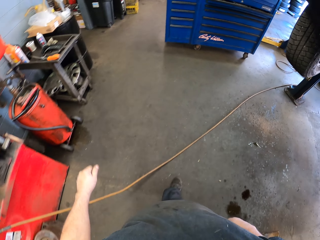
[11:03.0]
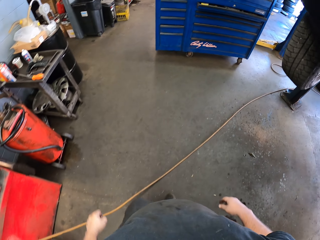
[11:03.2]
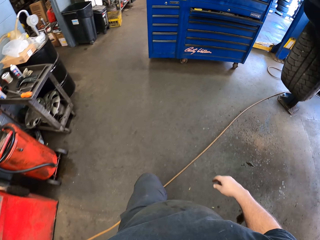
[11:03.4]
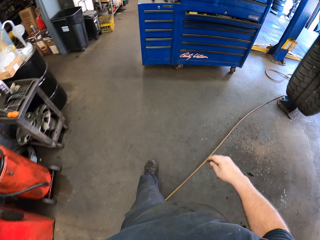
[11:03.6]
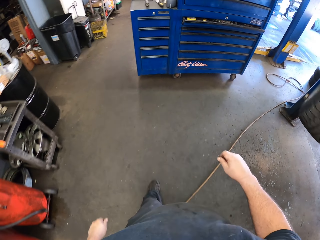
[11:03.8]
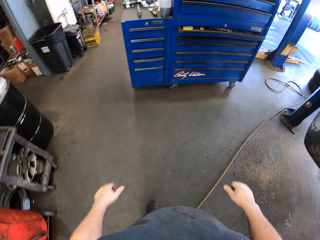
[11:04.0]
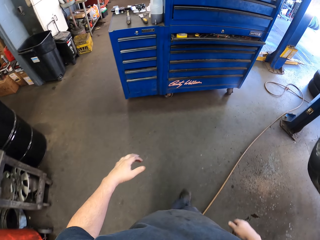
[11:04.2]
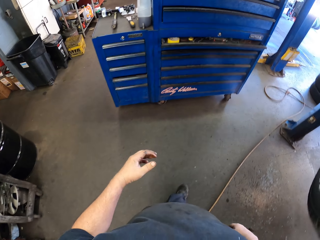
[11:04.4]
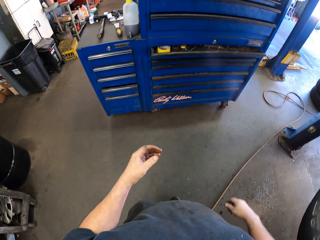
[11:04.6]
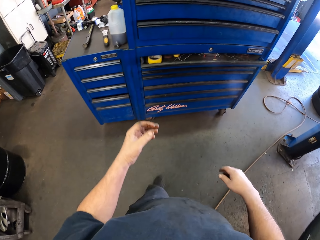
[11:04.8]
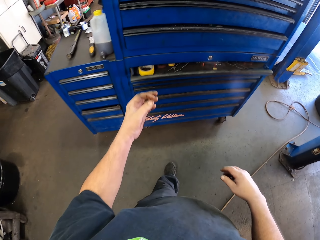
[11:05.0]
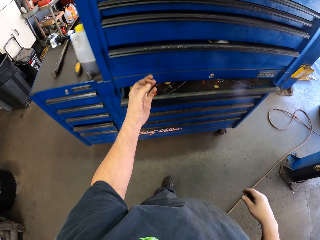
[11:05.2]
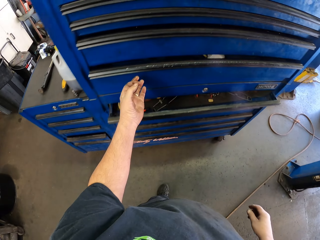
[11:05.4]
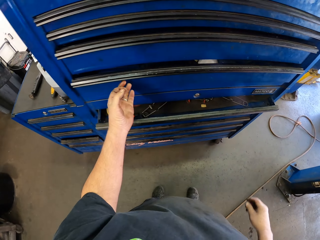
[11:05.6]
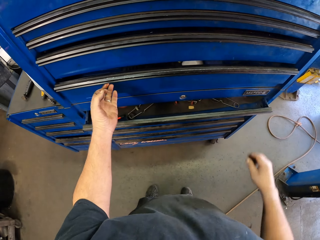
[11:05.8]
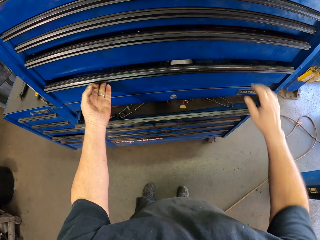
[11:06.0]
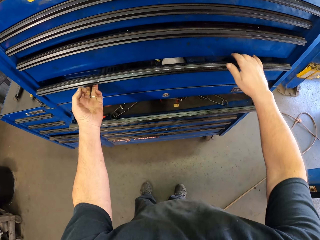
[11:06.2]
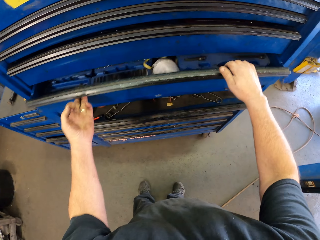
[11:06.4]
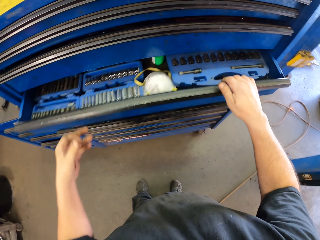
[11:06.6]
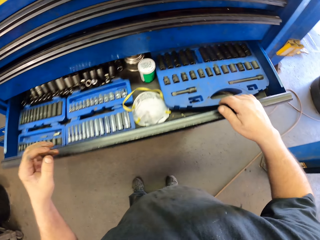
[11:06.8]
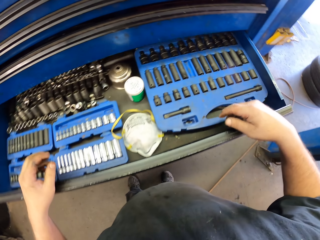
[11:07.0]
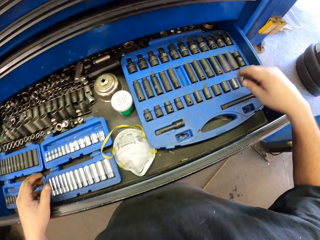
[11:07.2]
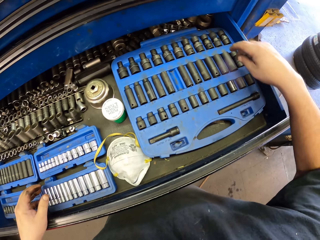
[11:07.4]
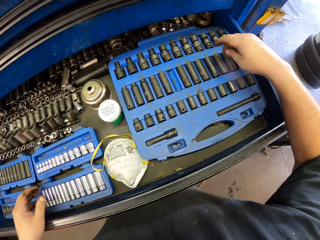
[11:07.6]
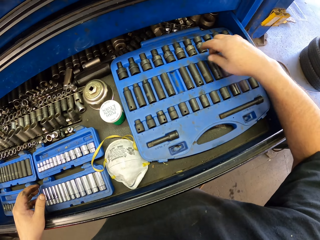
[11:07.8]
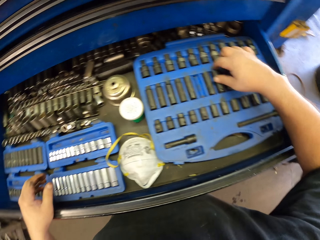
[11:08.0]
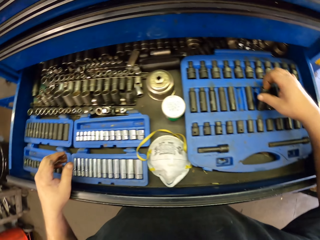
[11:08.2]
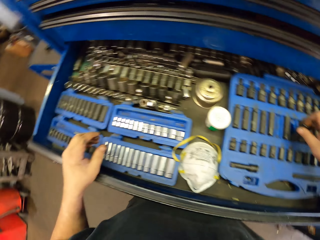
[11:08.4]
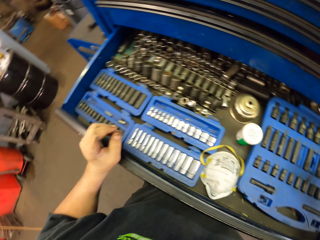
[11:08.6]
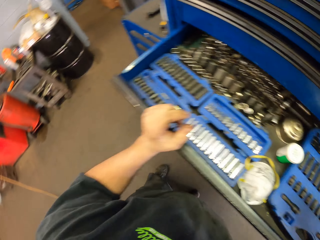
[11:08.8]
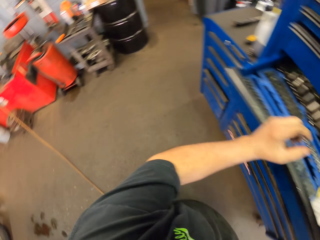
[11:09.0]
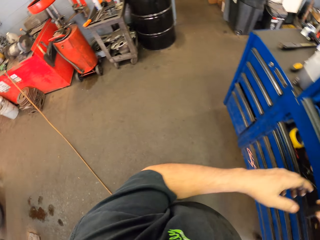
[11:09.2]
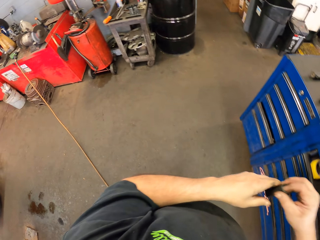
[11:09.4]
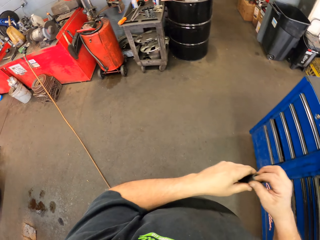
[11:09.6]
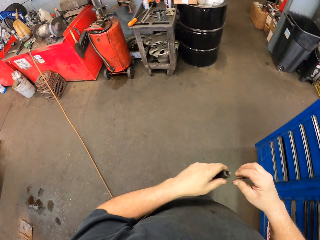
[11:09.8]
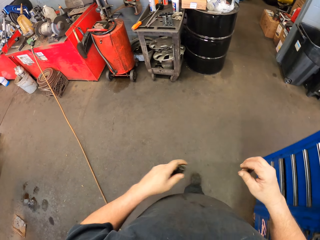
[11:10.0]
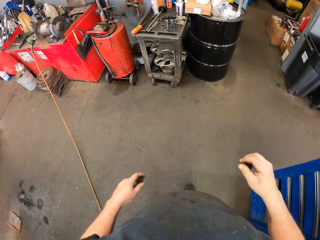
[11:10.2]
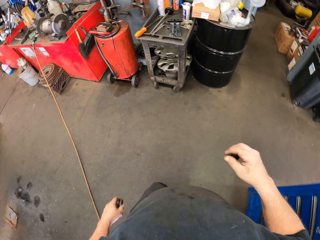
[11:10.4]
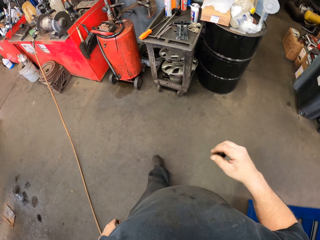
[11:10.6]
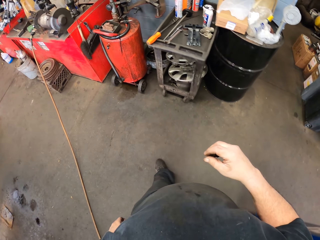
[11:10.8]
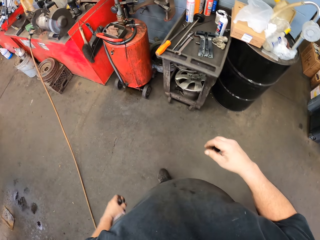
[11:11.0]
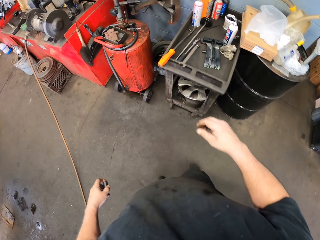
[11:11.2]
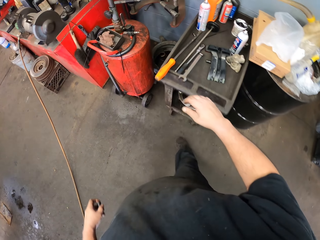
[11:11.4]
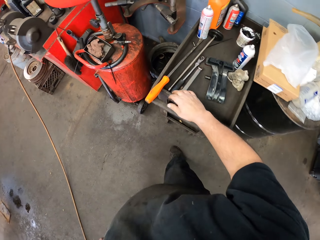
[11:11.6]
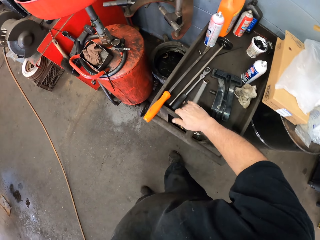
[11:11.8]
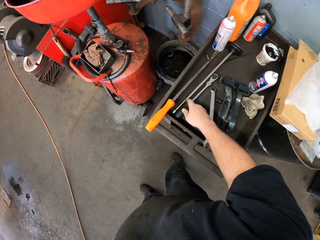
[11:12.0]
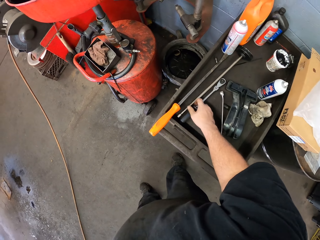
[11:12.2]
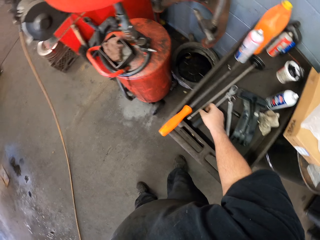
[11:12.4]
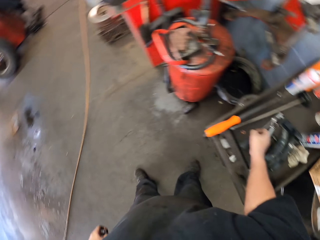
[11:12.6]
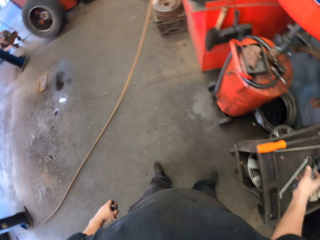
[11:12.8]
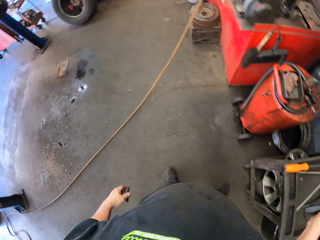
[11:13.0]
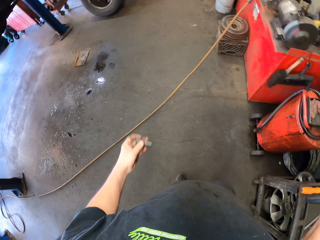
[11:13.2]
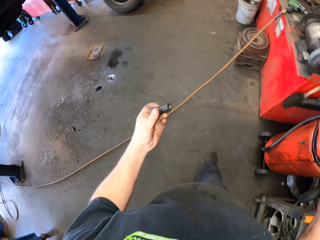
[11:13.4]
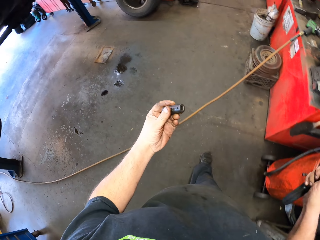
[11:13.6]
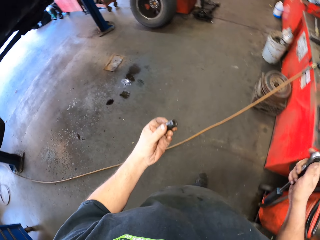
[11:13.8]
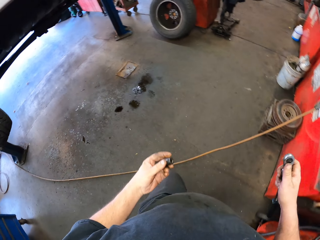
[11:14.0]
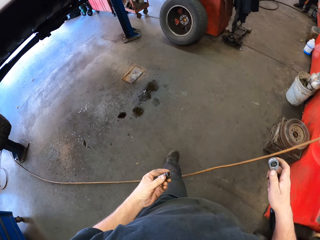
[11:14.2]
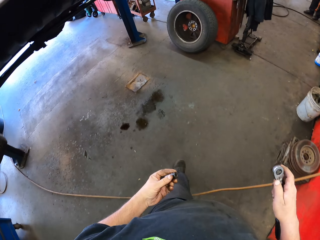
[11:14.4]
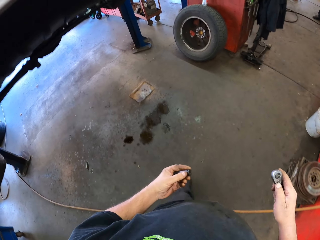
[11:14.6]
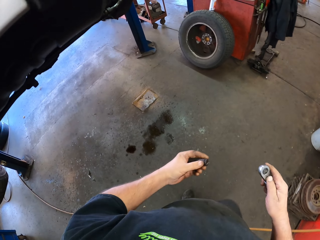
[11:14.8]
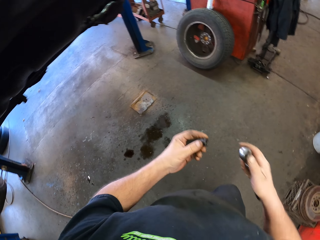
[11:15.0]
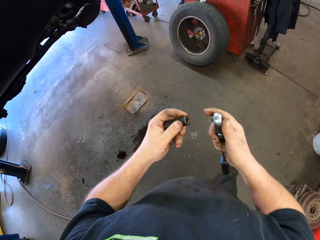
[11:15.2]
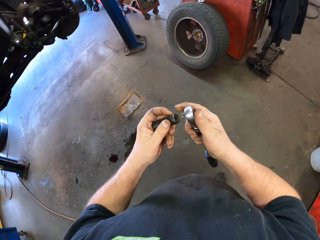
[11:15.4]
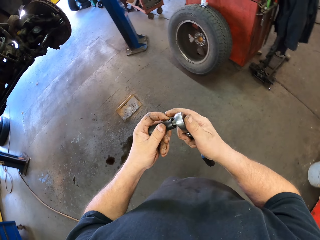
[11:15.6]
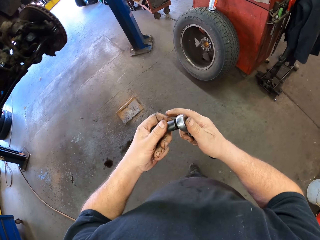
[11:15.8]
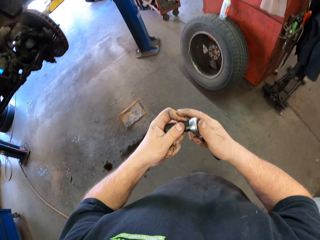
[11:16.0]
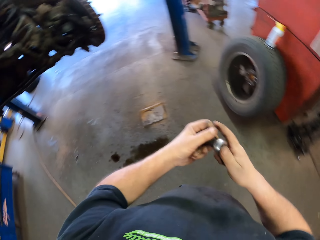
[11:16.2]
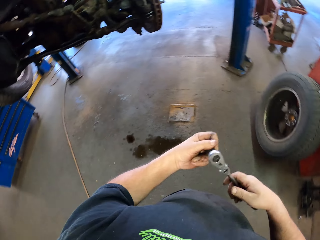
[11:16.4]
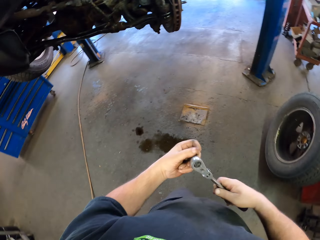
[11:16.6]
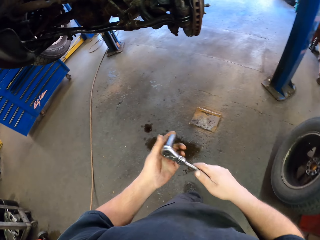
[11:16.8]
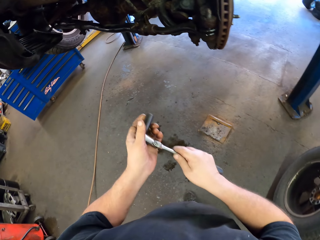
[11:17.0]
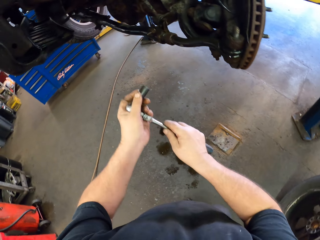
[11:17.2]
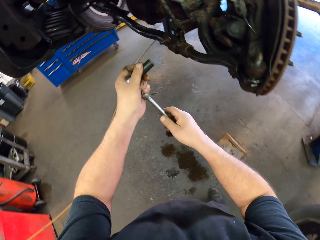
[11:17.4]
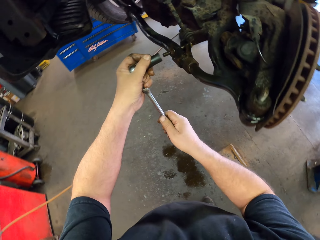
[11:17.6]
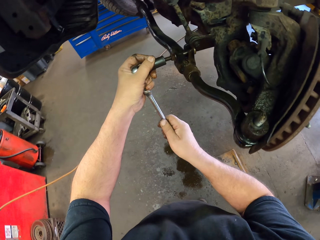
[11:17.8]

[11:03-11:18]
The camera wearer walks in the garage. They open the toolkit drawer. They take a socket wrench. They push the toolkit drawer. They turn around and walk in the garage. They take a spanner. They look at the socket wrench. They turn around. They put the socket wrench on the spanner.

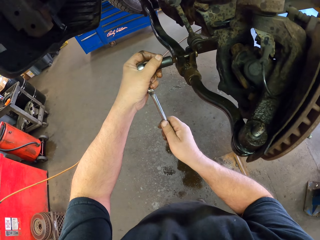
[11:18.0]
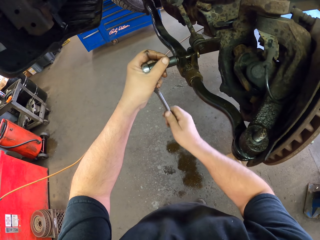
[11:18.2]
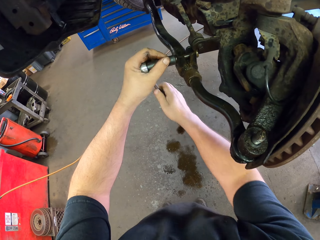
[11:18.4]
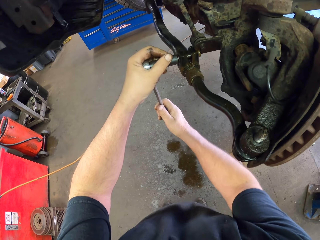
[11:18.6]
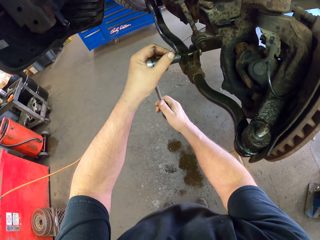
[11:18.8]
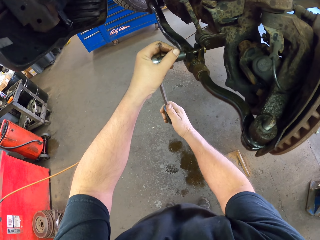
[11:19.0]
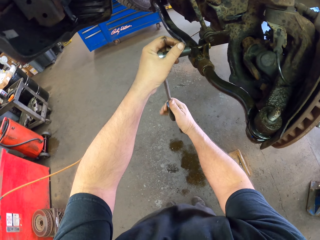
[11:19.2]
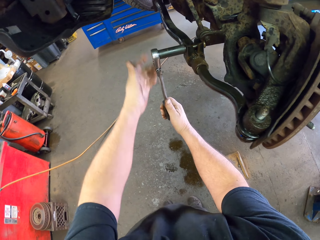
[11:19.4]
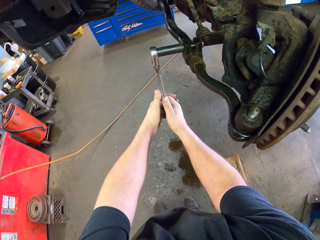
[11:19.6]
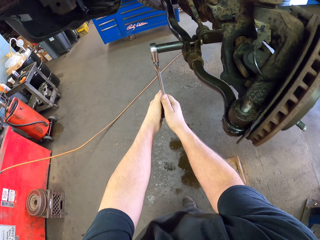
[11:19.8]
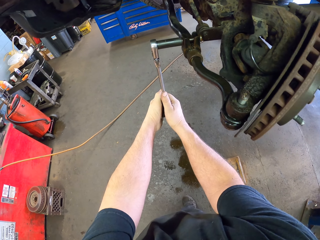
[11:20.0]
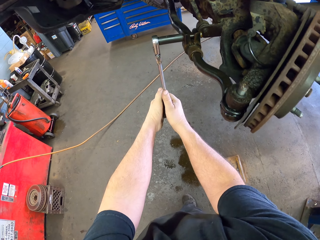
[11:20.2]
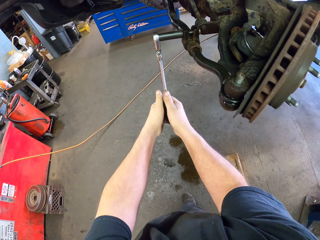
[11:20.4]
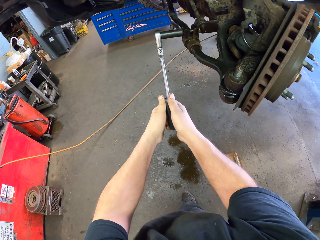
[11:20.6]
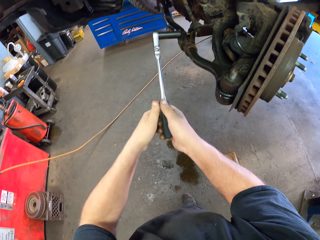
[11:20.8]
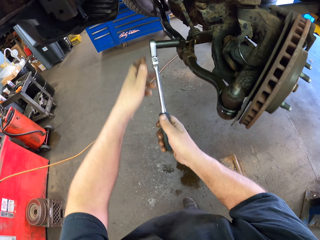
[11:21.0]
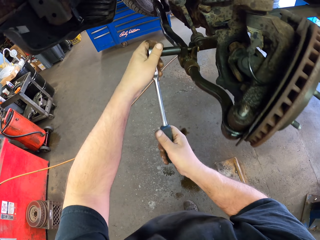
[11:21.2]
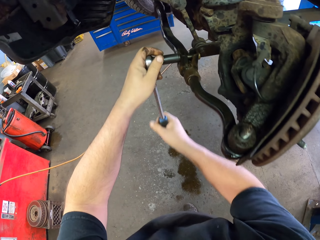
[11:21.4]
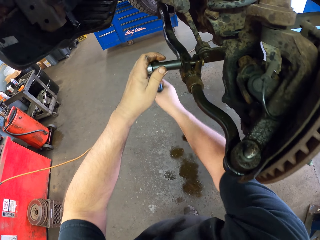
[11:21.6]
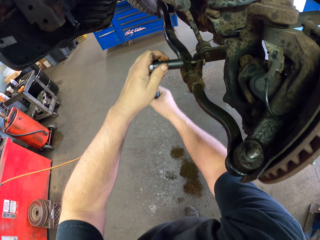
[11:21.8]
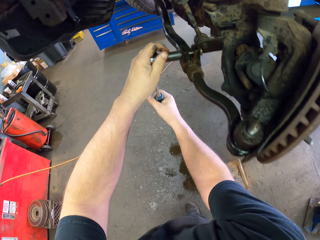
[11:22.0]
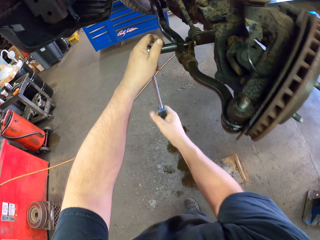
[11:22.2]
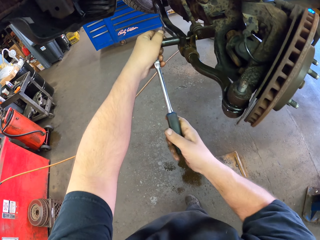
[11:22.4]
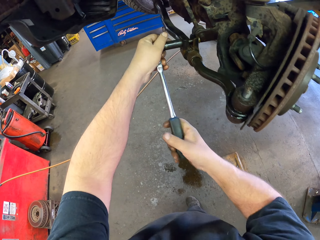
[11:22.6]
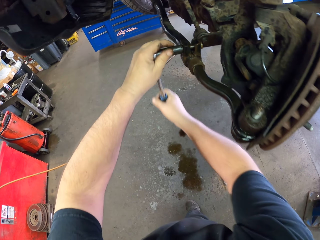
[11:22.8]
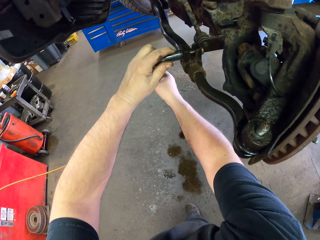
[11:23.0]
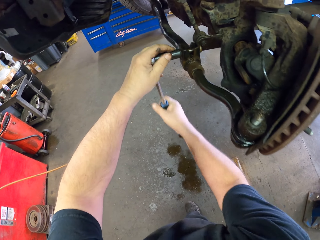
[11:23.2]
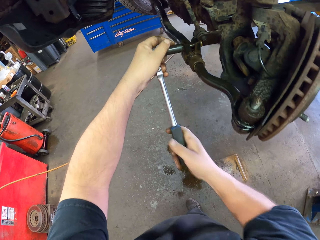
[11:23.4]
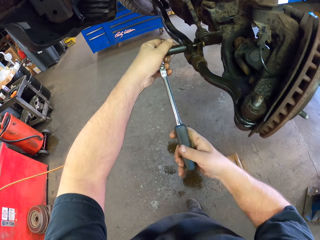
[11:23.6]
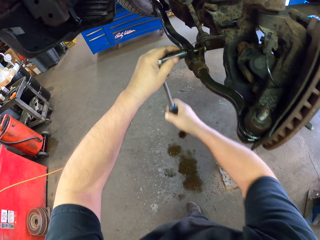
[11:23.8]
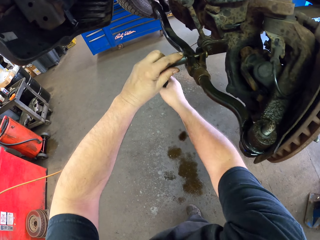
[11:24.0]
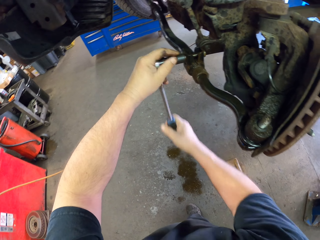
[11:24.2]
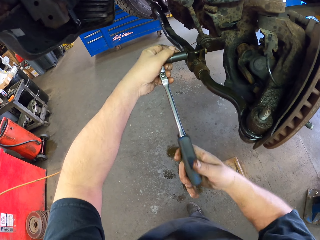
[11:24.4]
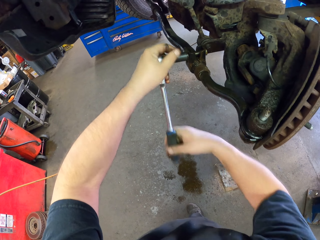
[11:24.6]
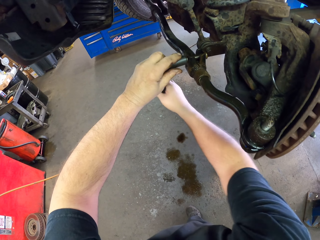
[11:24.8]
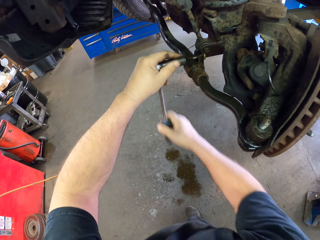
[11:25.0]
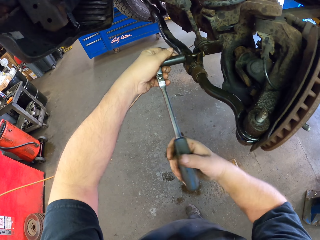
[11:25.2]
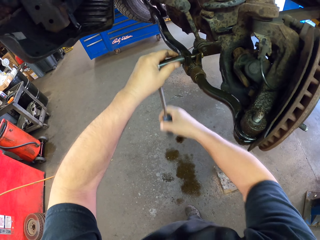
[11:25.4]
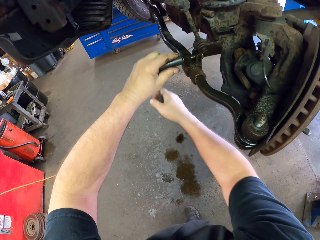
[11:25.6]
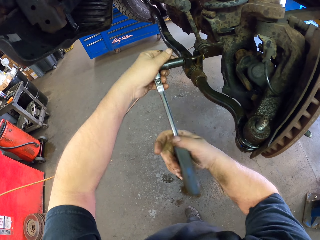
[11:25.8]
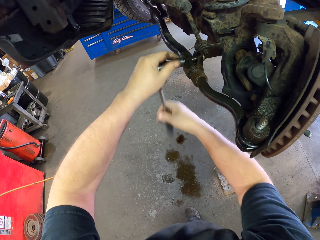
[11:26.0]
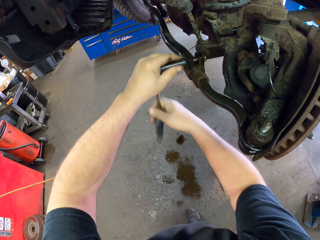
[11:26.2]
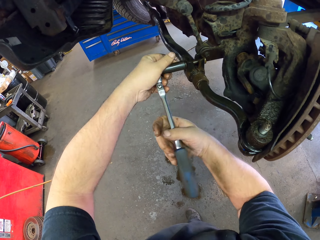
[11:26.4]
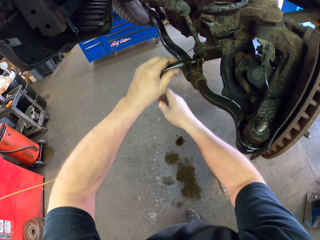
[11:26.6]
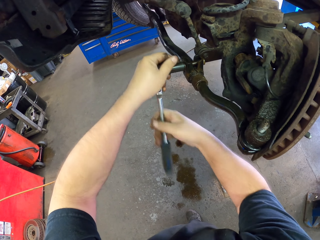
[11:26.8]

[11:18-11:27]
The camera wearer puts the socket wrench on a spanner. They adjust a nut. They unfasten the brake.
